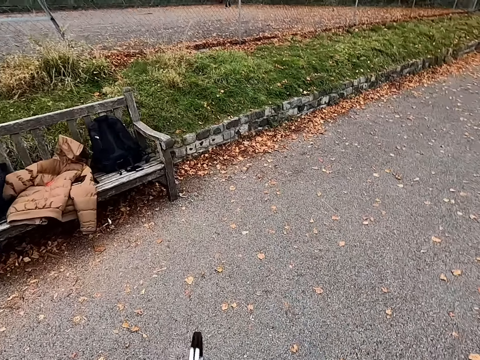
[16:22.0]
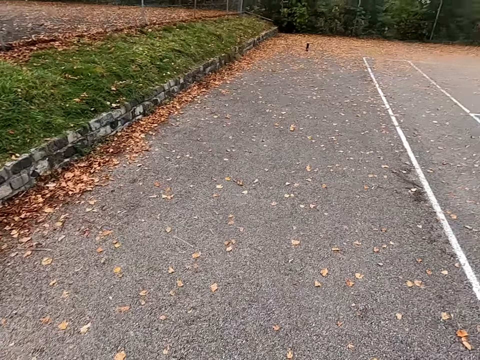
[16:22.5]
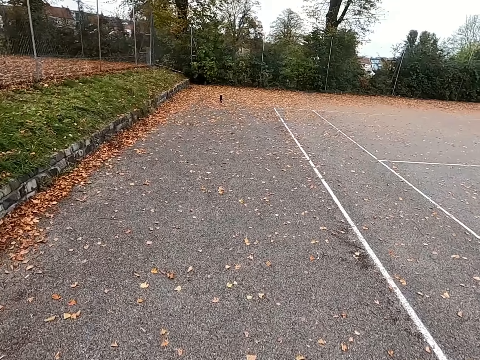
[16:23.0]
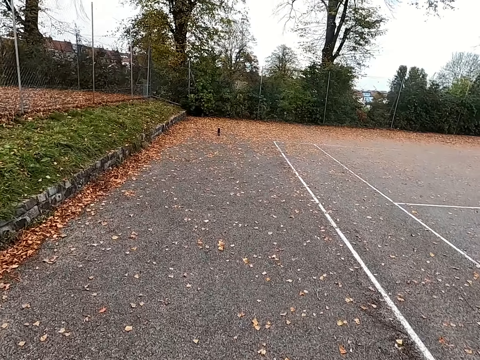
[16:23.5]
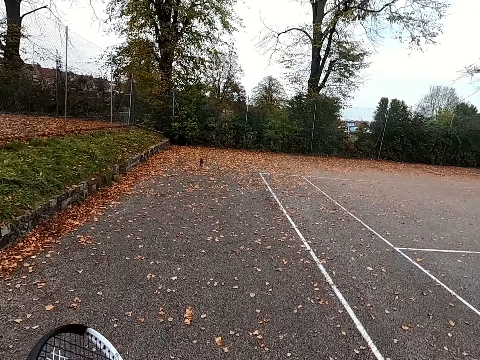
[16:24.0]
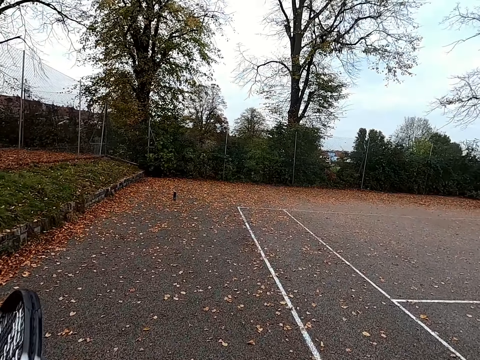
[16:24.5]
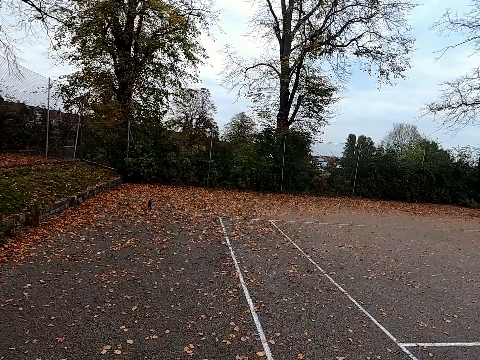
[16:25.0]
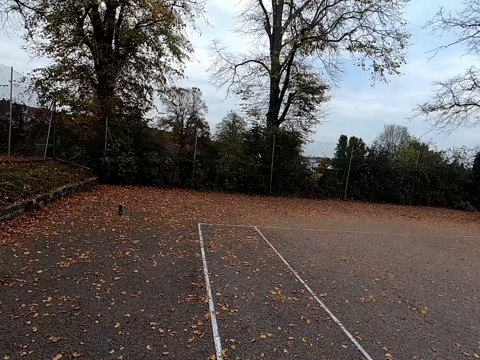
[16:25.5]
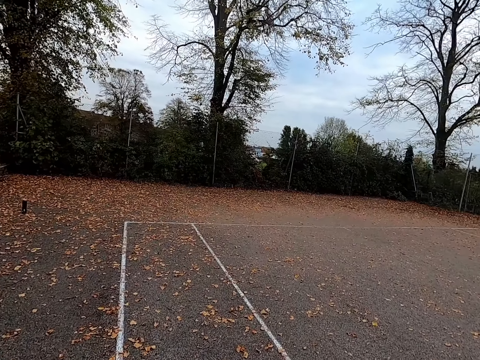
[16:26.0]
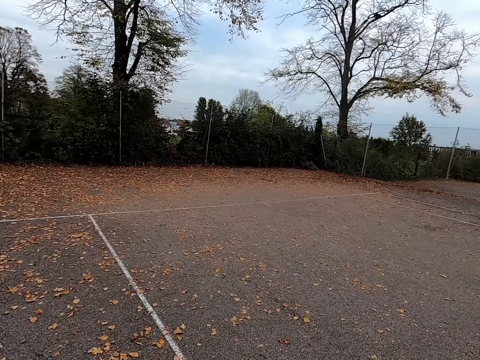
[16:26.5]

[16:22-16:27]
The camera wearer walks around.

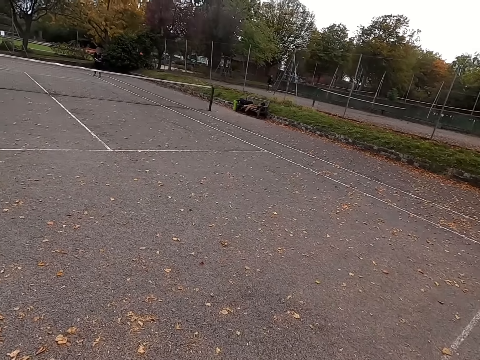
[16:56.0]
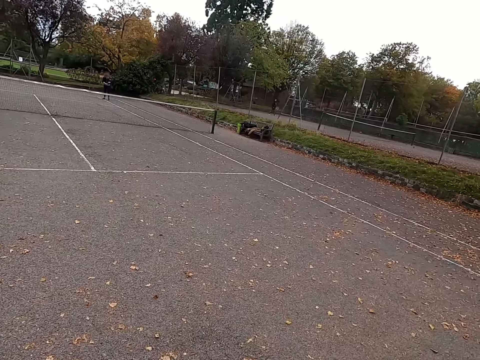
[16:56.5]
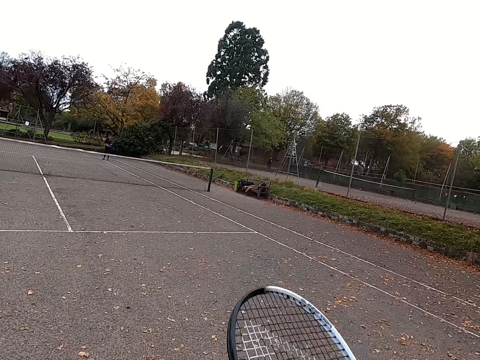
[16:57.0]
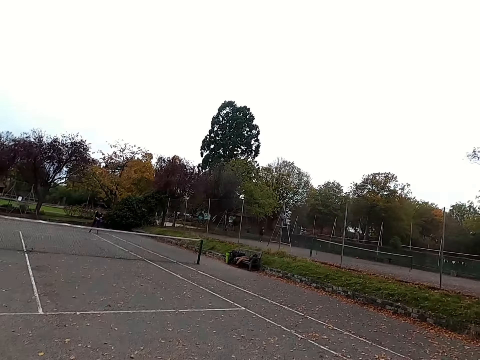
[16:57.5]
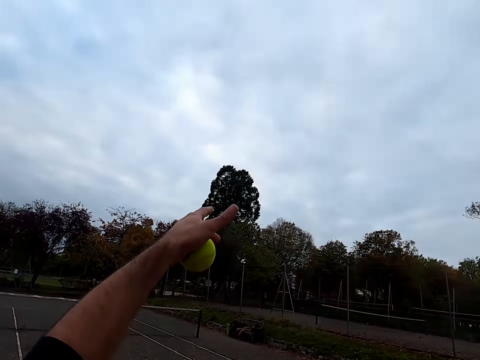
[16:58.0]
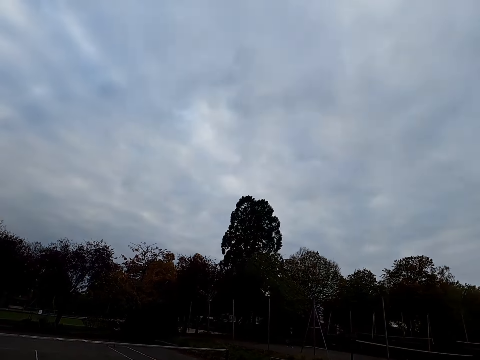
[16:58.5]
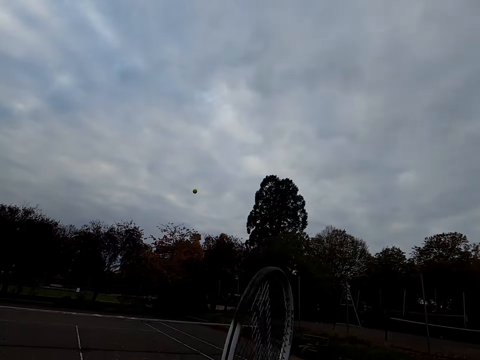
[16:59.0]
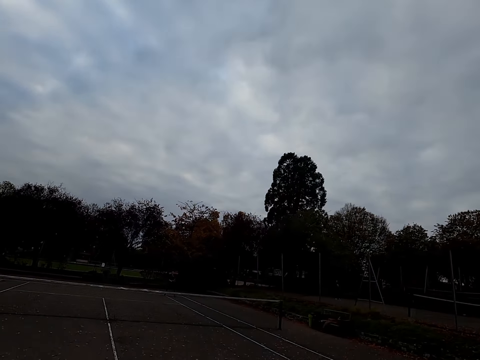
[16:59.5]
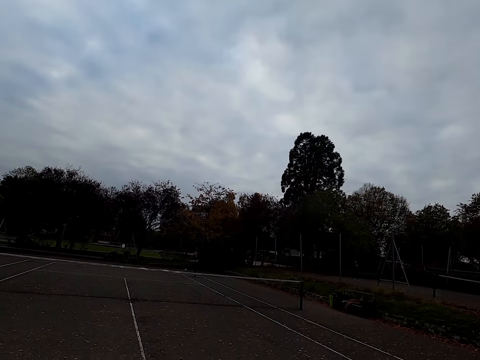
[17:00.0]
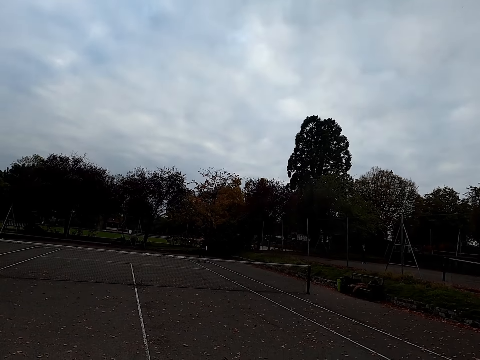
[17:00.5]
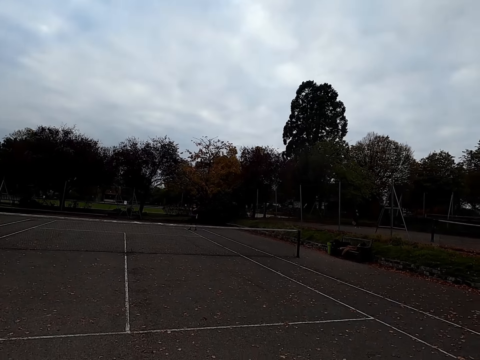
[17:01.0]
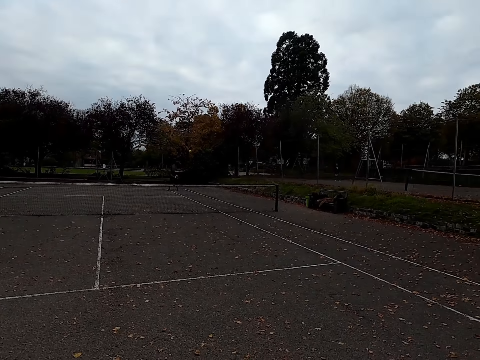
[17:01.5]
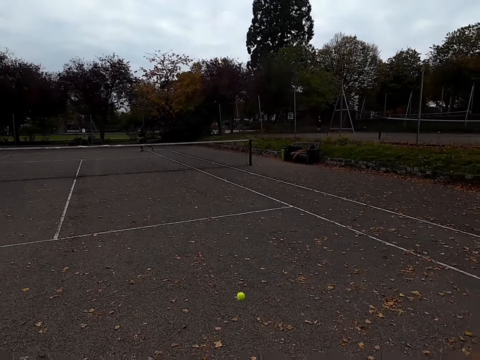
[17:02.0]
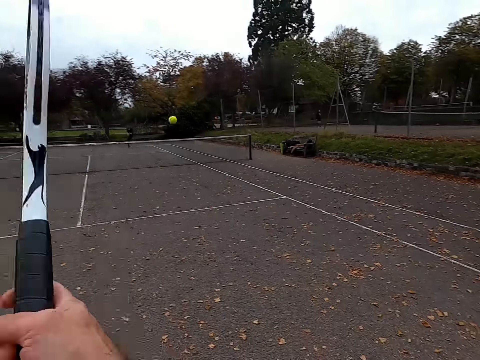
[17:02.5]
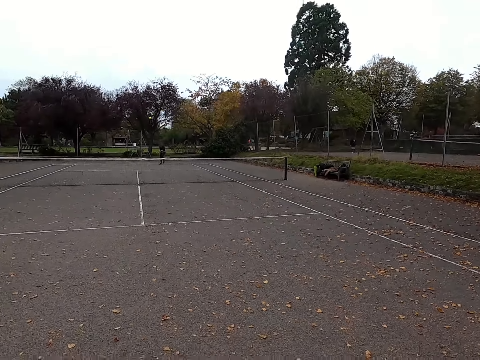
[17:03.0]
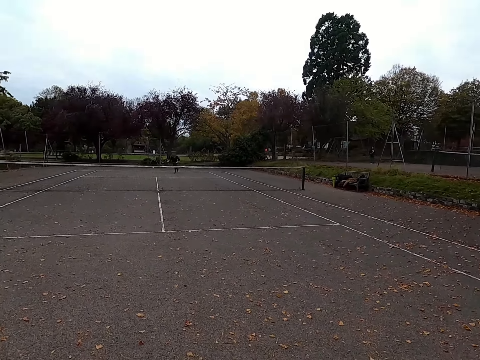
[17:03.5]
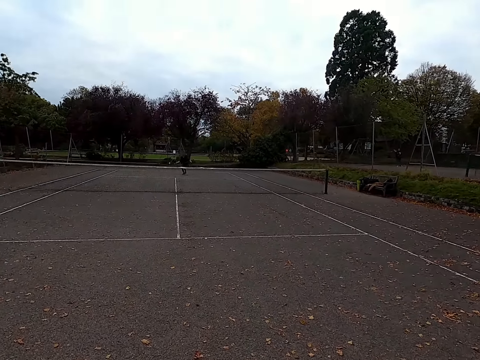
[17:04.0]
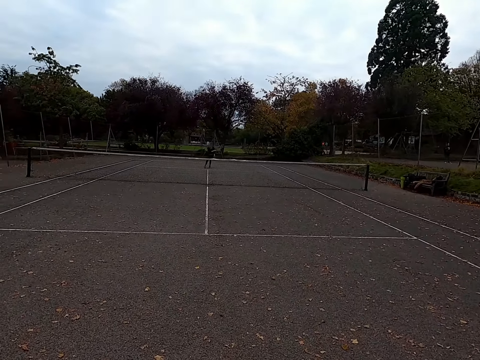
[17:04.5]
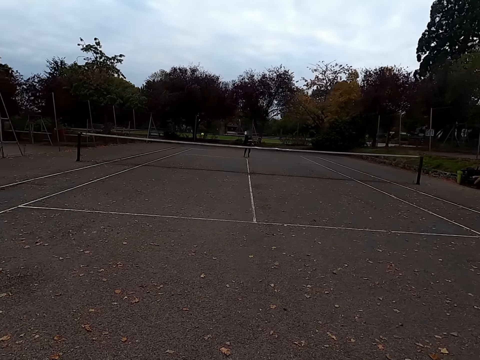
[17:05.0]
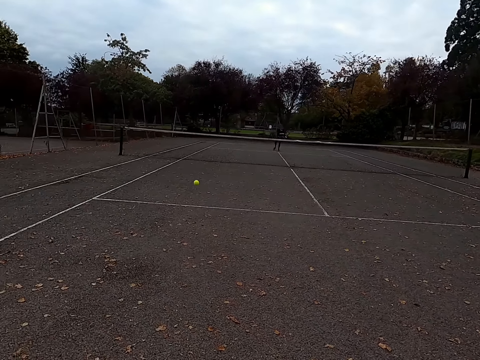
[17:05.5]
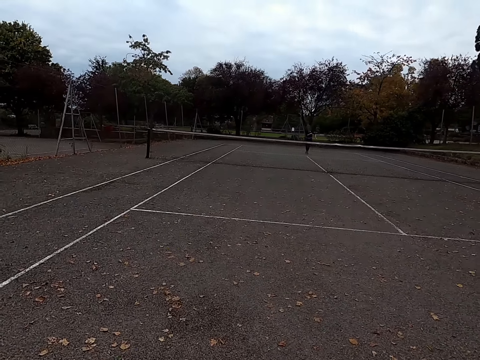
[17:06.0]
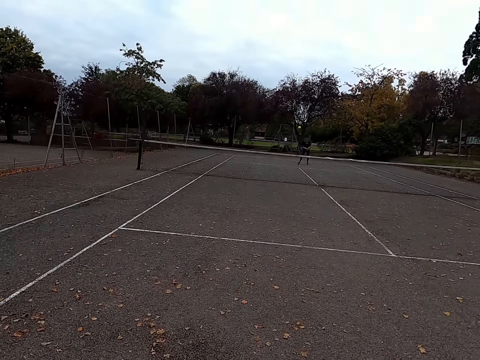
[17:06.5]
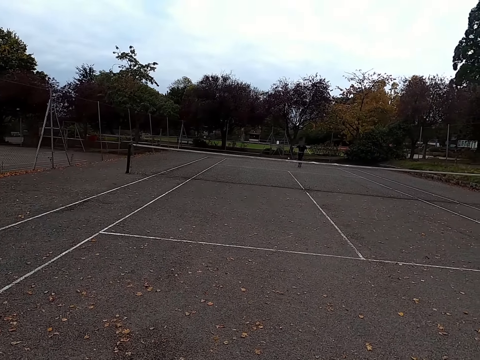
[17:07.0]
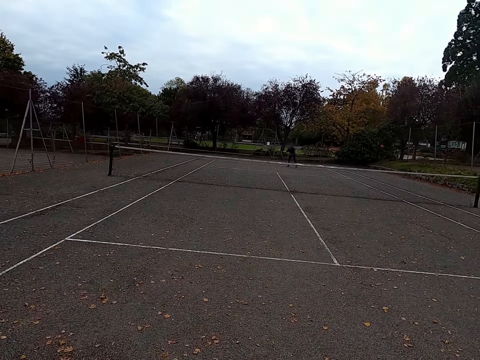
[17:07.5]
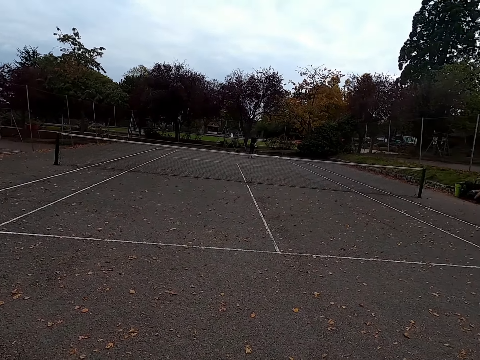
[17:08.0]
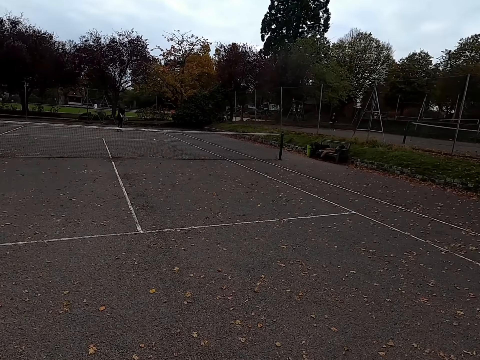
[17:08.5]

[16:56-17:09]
The camera wearer throws the tennis ball up. They hit the tennis ball with a racquet. A woman hits the tennis ball with a racquet. The camera wearer hits the tennis ball with the racquet. The woman hits the tennis ball with the racquet. The camera wearer hits the tennis ball with the racquet. The woman hits the ball.

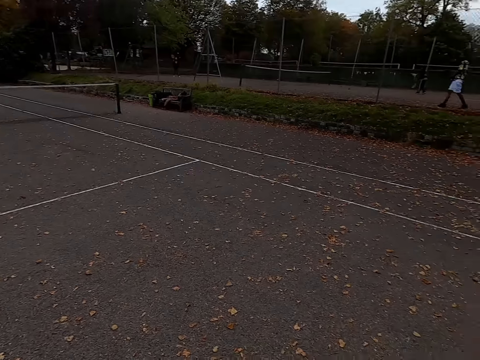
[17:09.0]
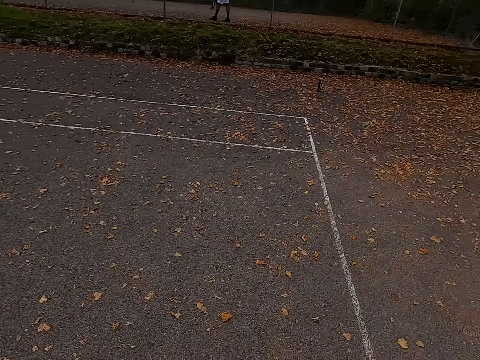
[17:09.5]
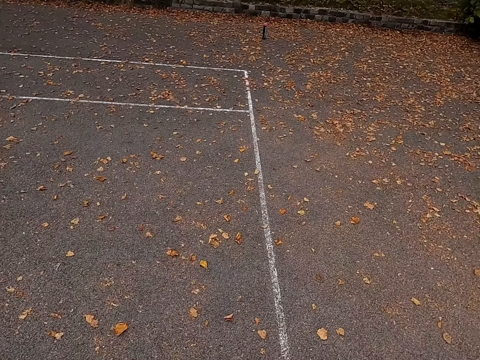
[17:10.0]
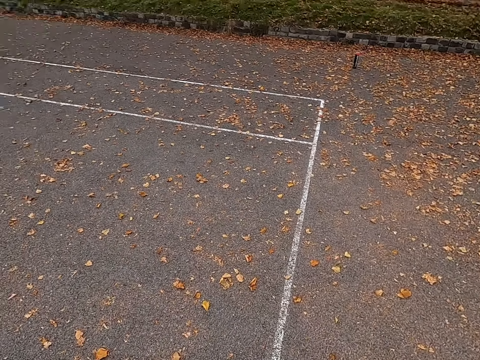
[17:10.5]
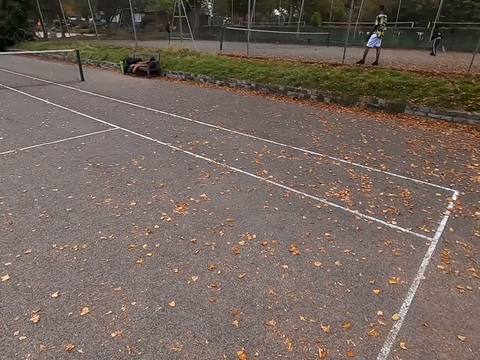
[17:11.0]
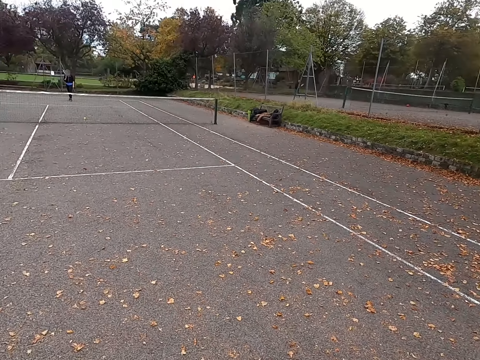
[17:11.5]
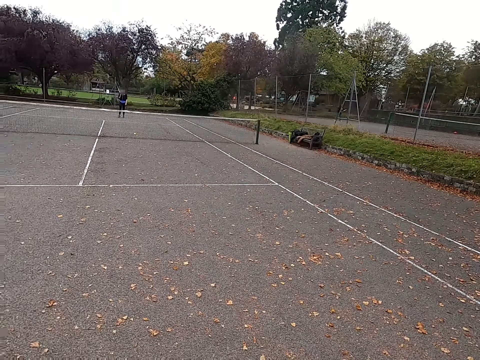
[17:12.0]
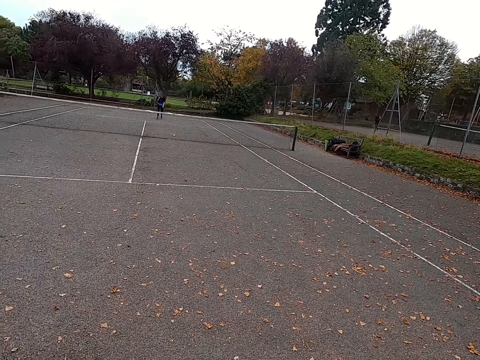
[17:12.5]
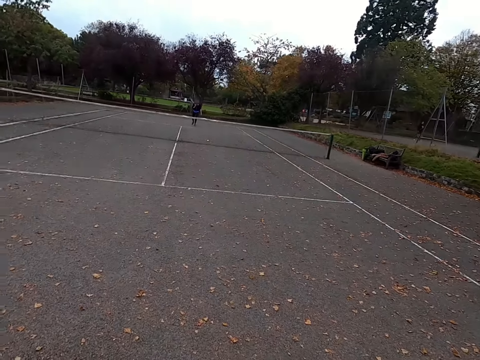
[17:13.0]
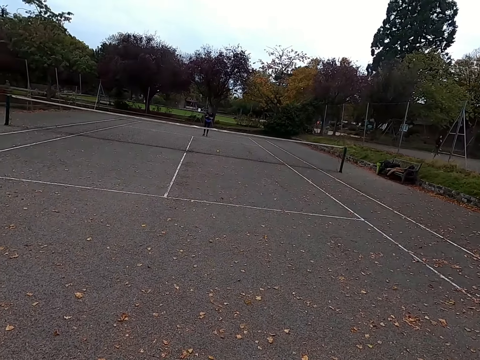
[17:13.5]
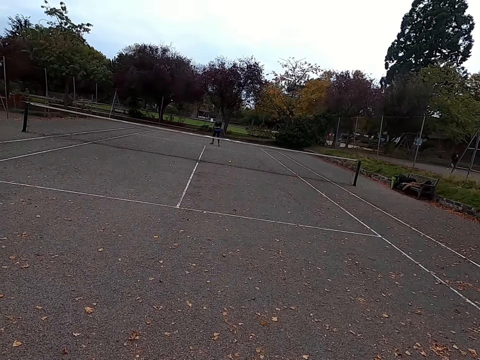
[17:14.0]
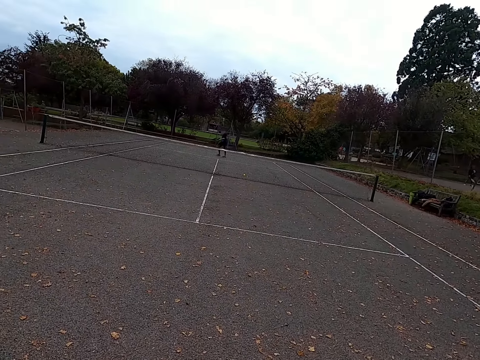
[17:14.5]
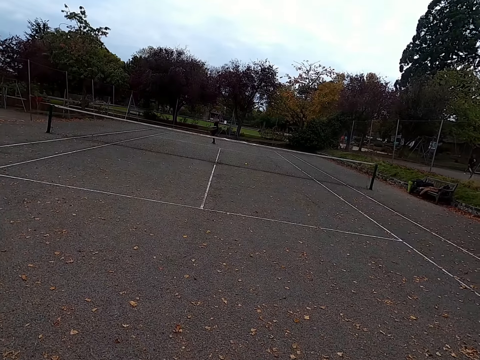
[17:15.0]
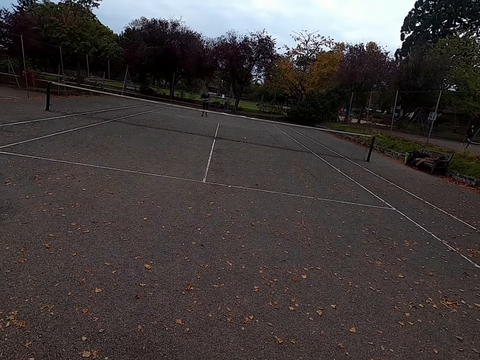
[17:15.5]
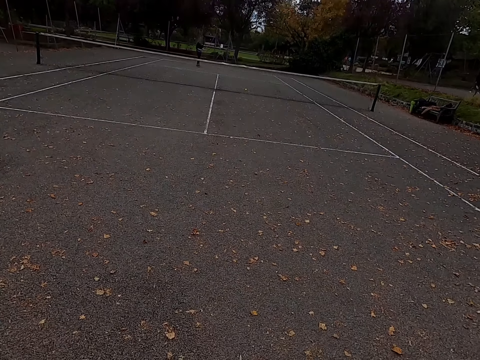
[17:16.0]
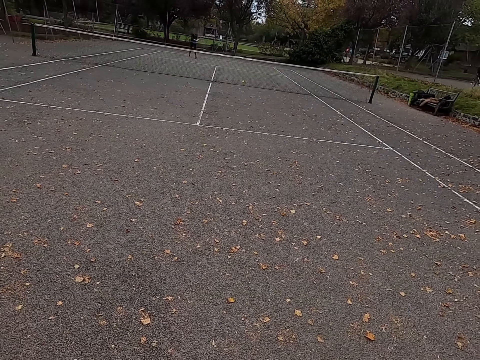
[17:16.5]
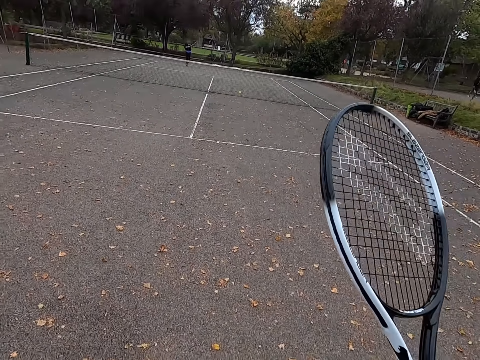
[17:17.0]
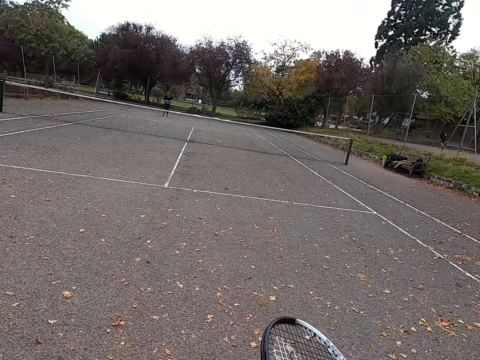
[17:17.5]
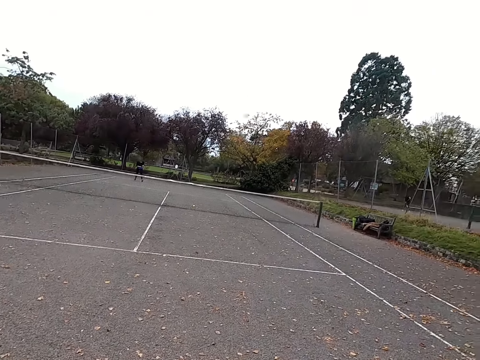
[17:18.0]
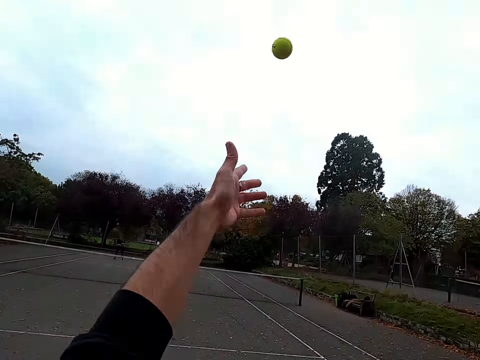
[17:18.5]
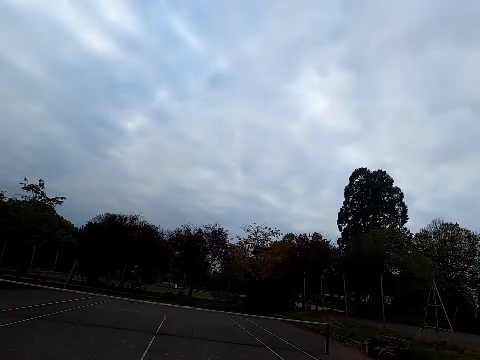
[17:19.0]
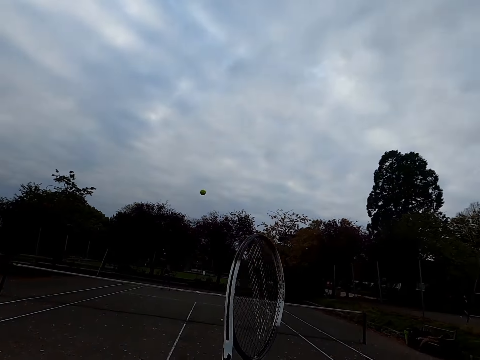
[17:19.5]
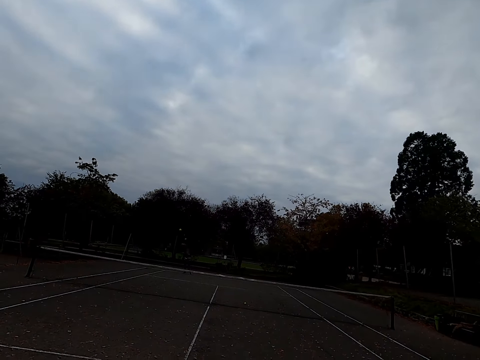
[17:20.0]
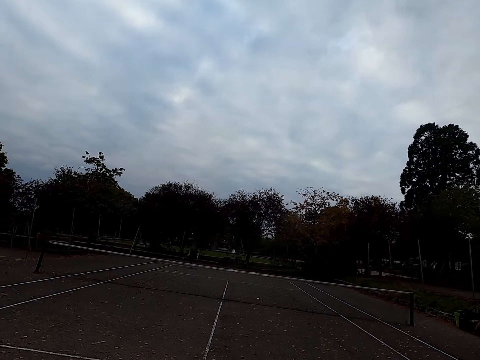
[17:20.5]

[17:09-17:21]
The camera wearer looks around. They walk around the tennis court. They throw the tennis ball up. They hit the tennis ball with a racquet.
